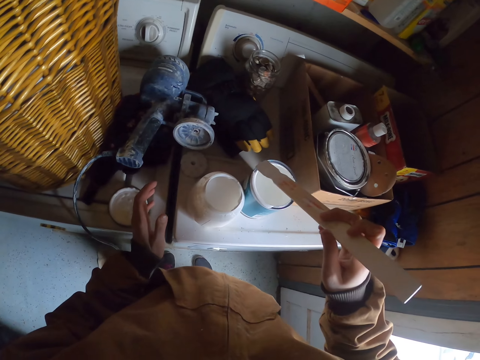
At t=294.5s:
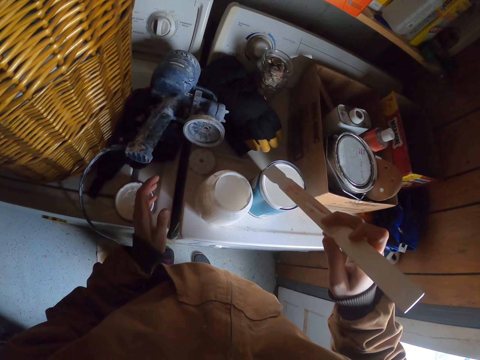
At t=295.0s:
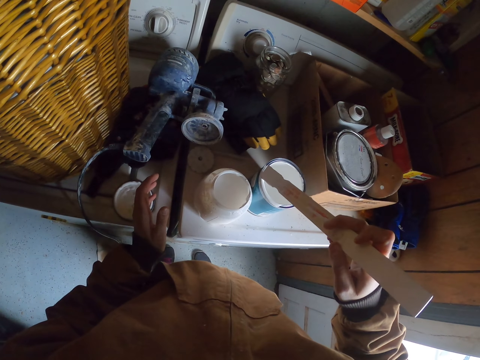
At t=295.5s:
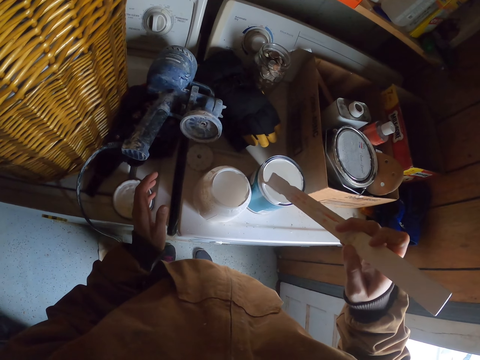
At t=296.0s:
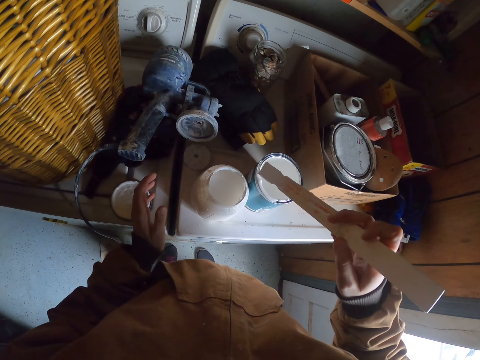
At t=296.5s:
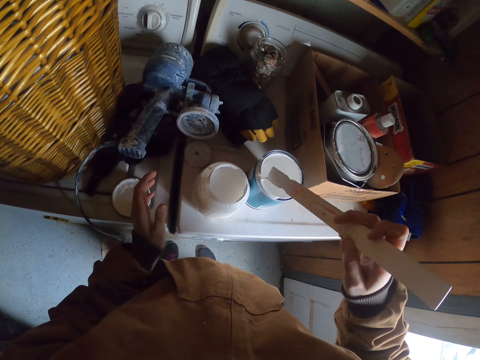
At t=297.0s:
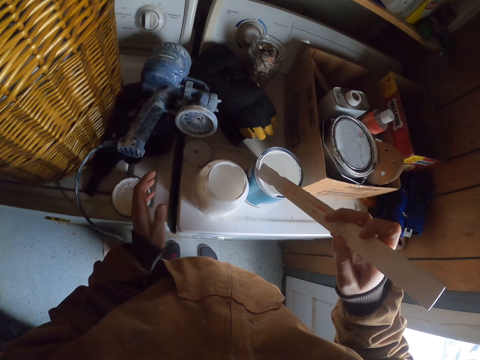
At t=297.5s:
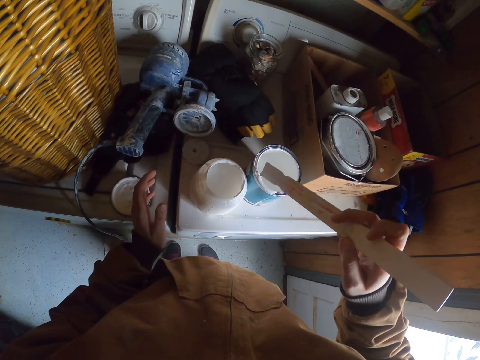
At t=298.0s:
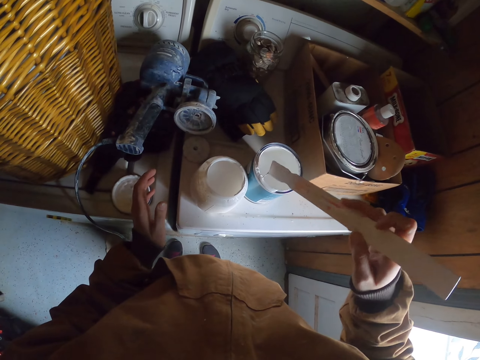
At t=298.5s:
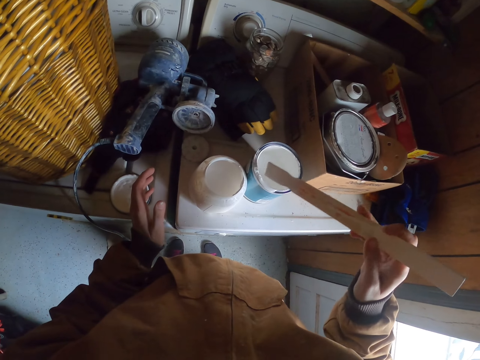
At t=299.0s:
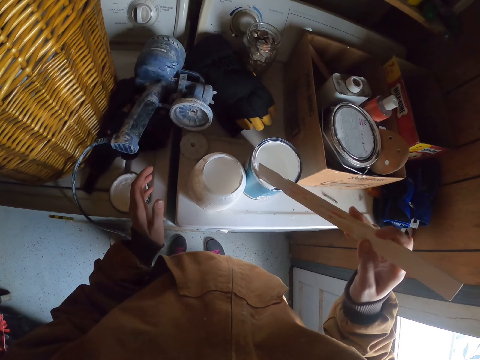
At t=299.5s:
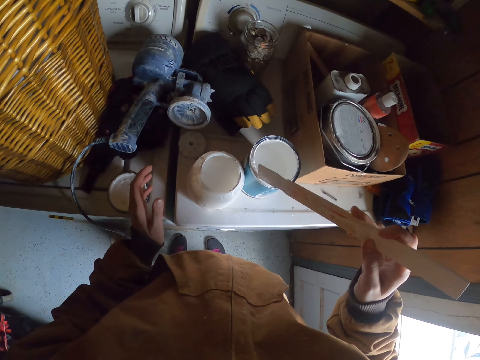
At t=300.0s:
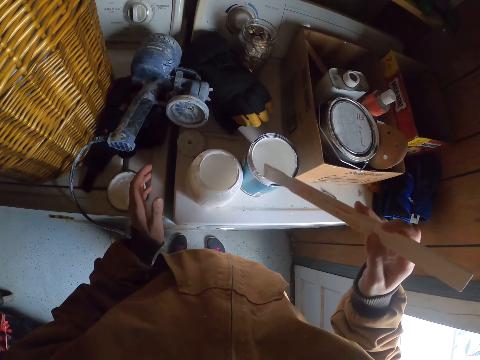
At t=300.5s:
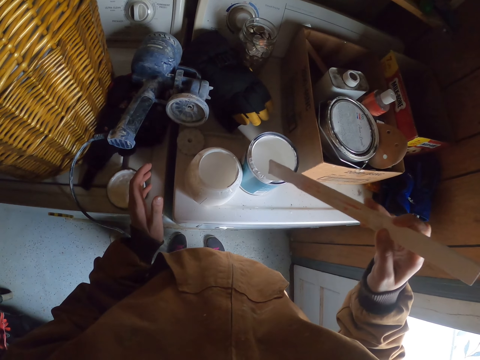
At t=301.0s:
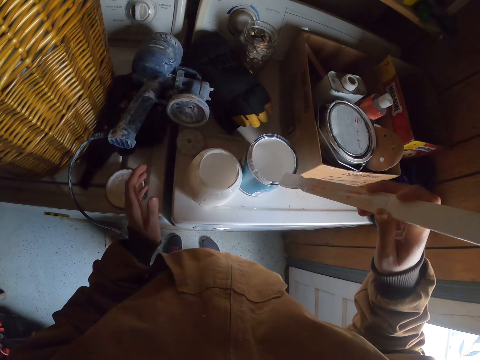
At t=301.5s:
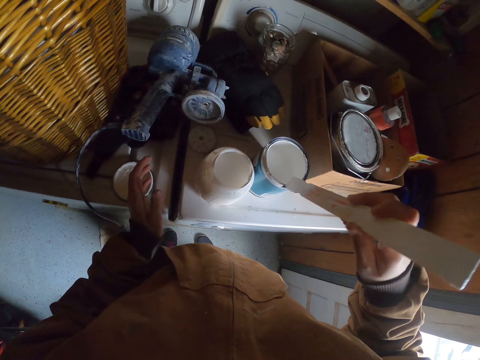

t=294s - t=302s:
The camera wearer scoops the paint on the paint can. They recollect the paint.

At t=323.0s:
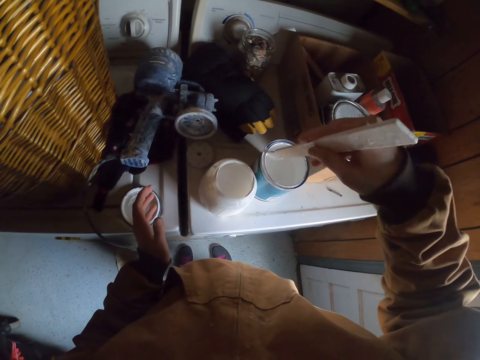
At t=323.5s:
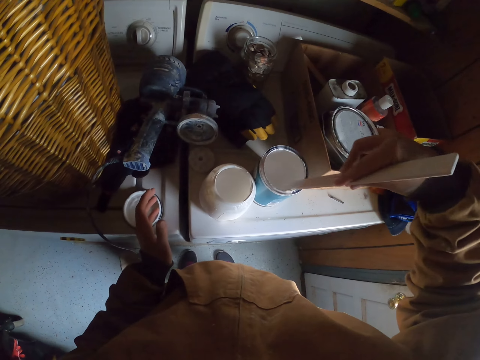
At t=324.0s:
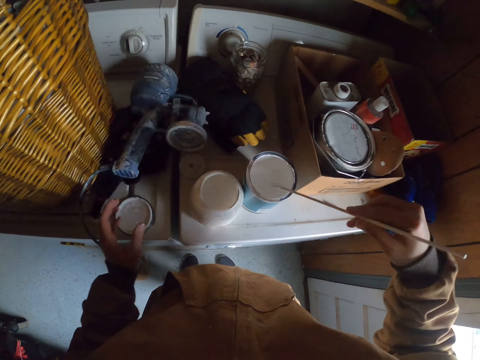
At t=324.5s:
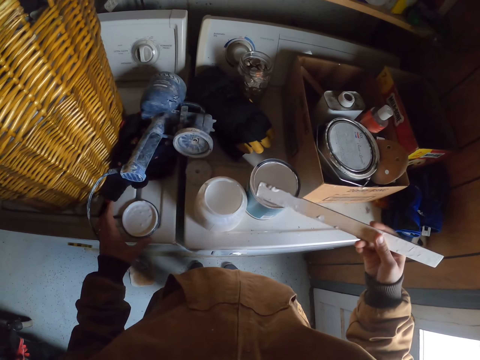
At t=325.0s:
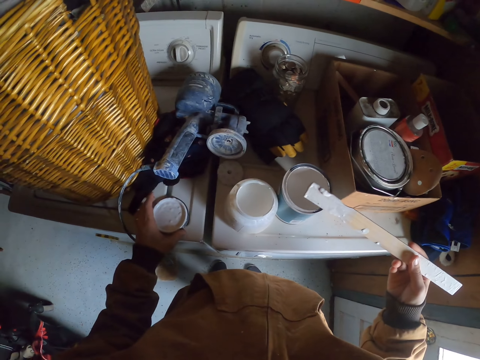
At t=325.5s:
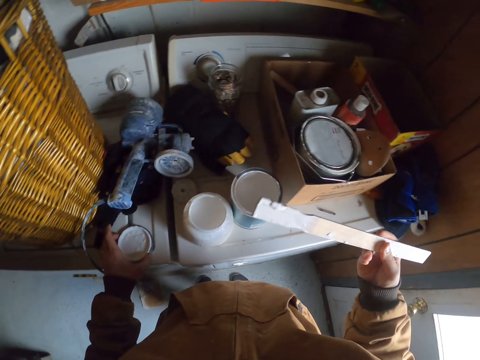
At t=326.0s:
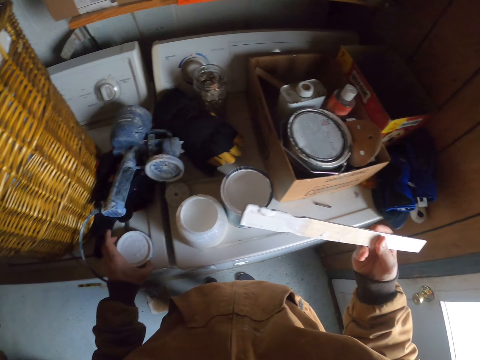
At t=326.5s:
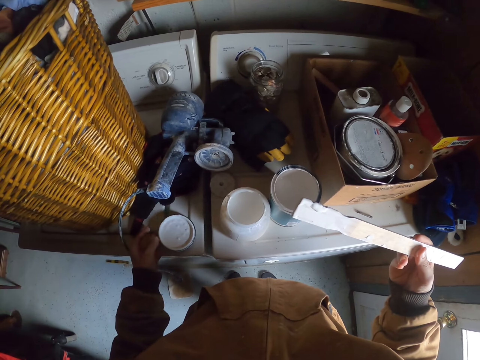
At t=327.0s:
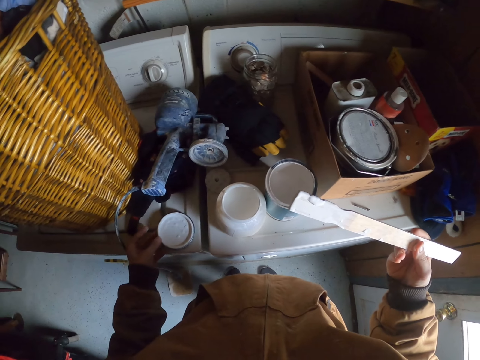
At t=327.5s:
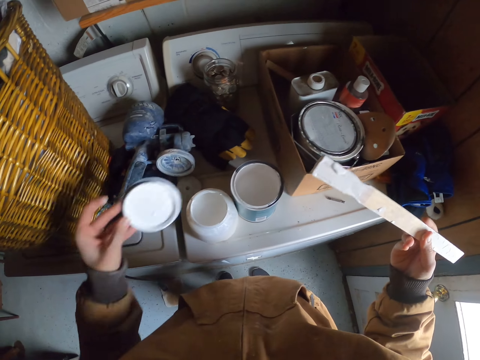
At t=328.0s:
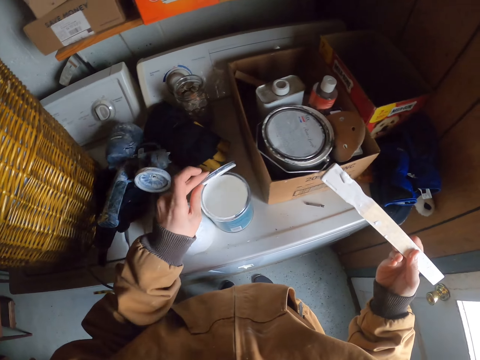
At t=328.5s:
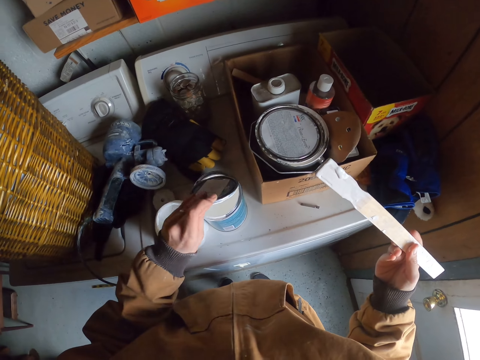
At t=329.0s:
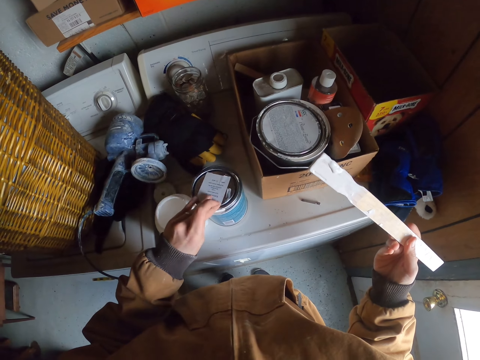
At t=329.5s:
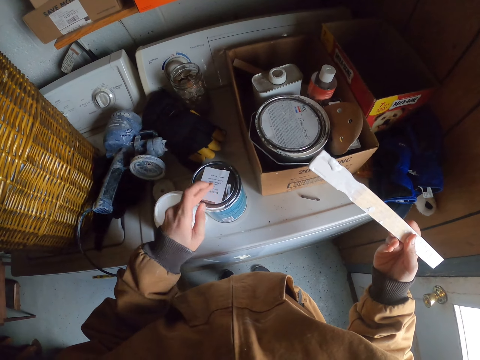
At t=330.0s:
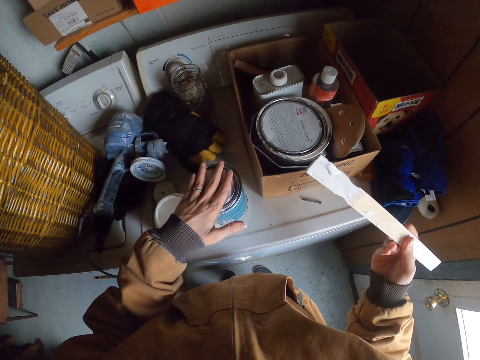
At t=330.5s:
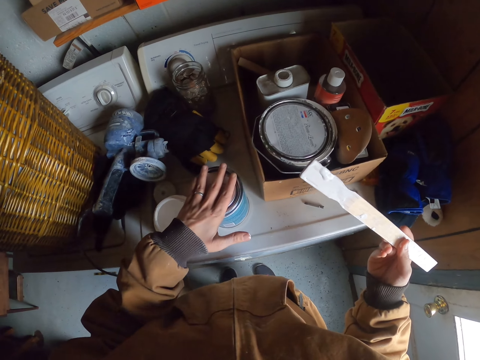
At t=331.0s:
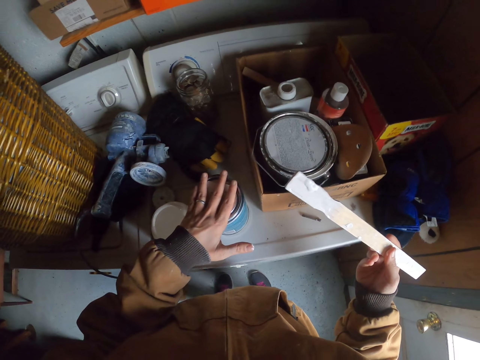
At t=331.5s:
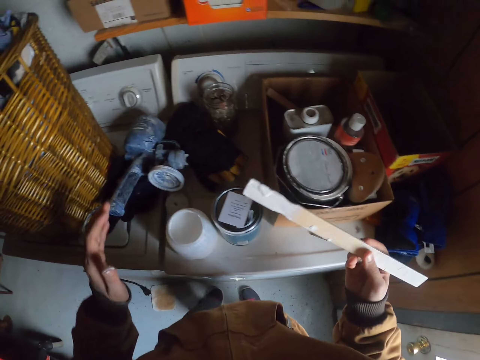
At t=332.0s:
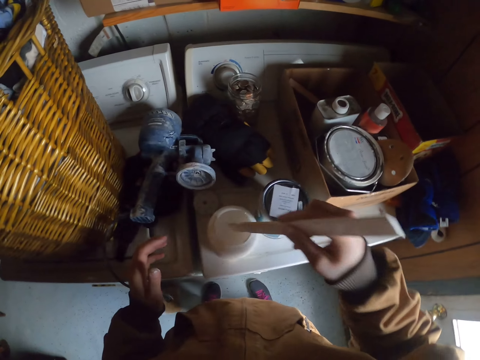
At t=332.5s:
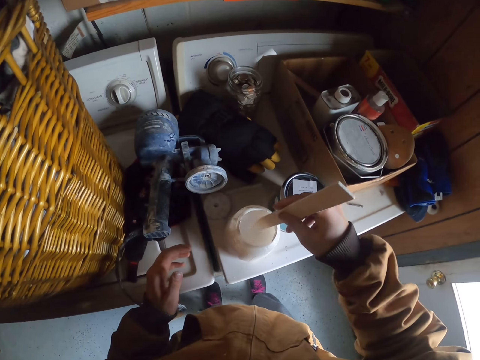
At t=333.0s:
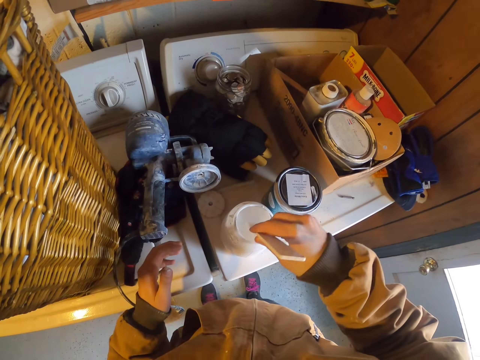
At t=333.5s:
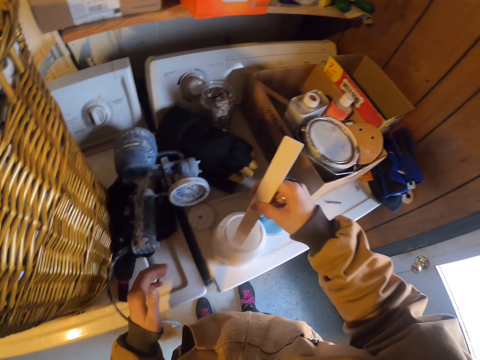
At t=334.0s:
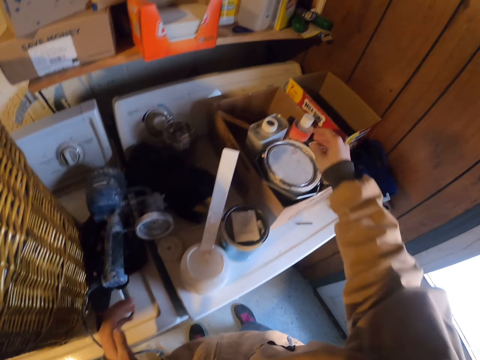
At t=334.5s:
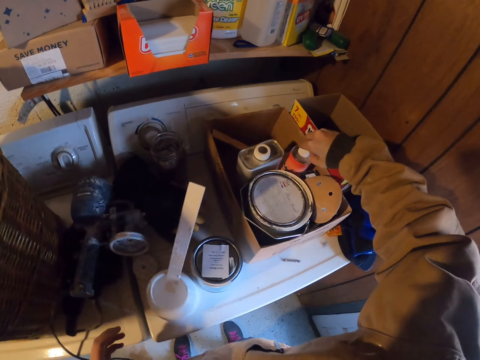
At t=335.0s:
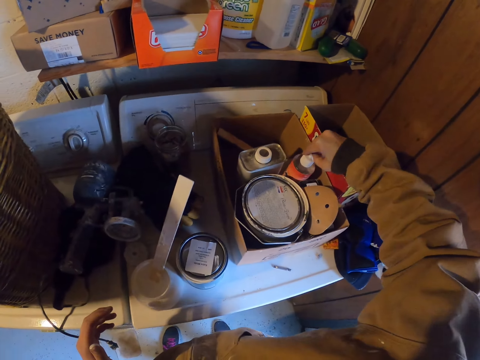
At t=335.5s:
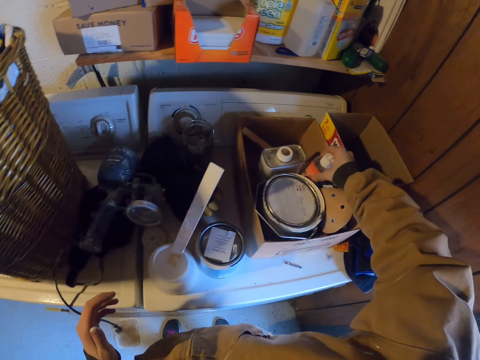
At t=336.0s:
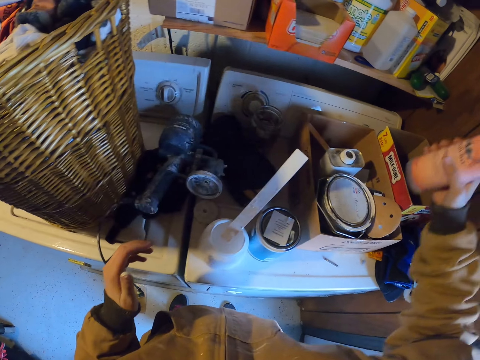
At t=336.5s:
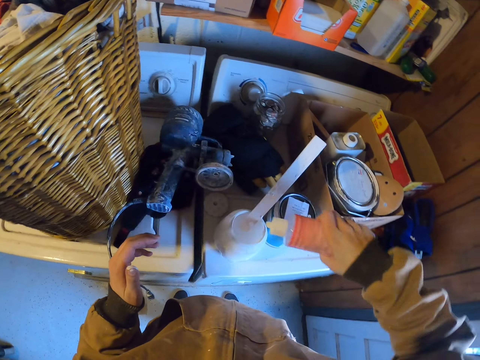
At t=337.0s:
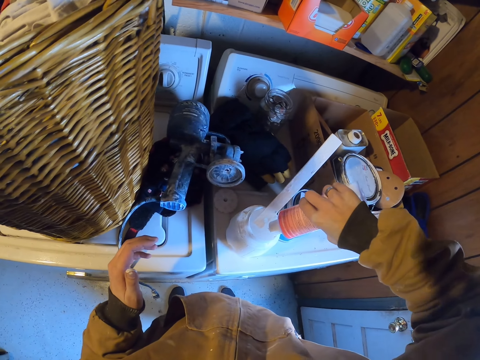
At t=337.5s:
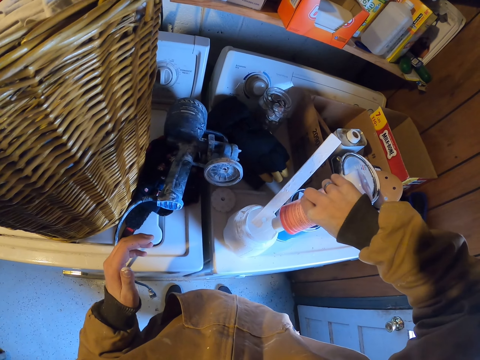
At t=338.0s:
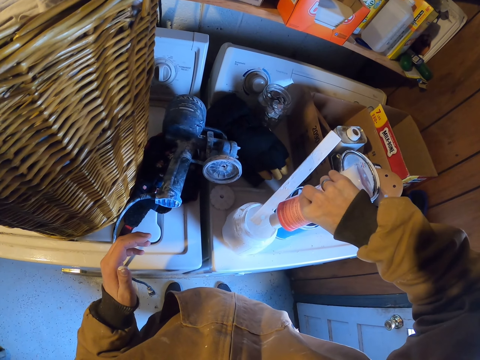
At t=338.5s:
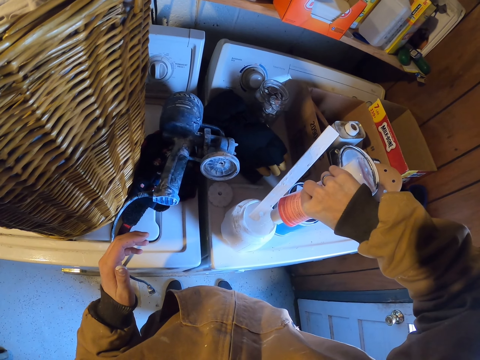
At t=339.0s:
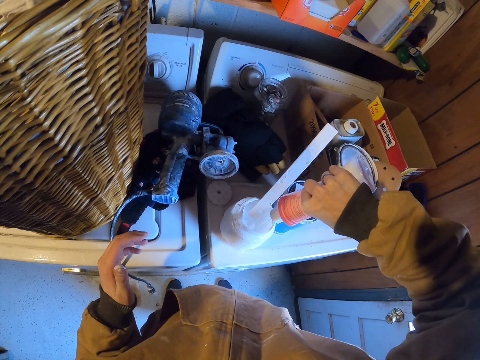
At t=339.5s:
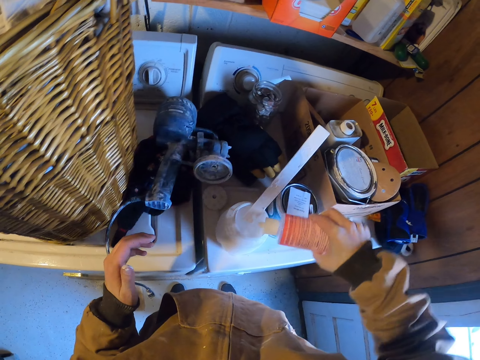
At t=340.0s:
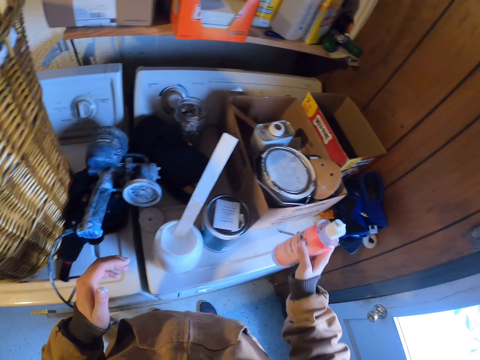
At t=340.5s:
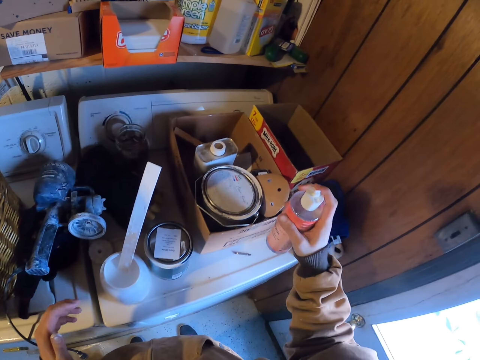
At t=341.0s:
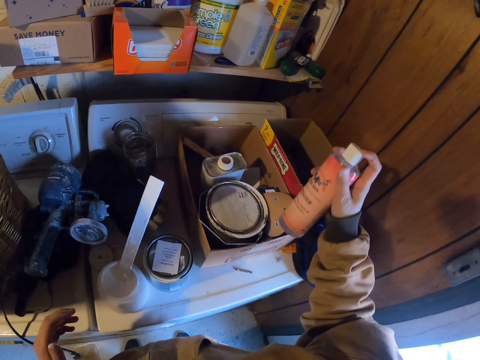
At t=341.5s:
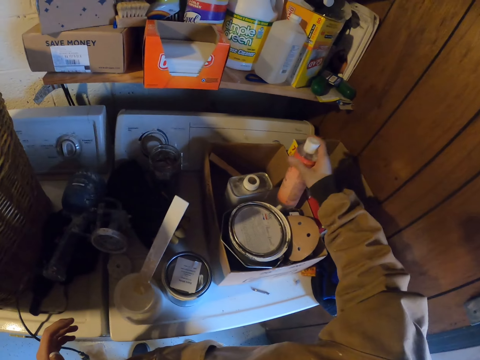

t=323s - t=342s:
The camera wearer picks the lid from the table with the left hand. They look around. They look at the paint stick. They cover the container with the lid. They stir paint with a piece of wood. They dip the paint stick in the container. They remove excess paint. They open the container. They pick a liquid bottle from the table. They pour the liquid in the container. They close the bottle.
